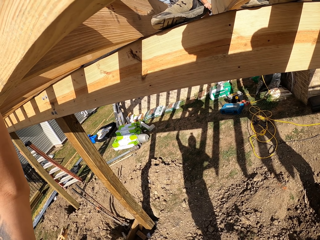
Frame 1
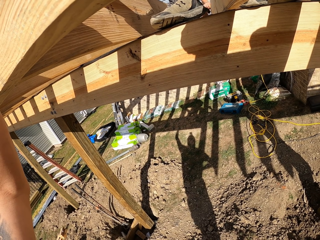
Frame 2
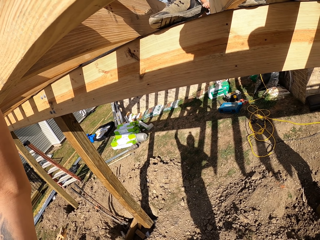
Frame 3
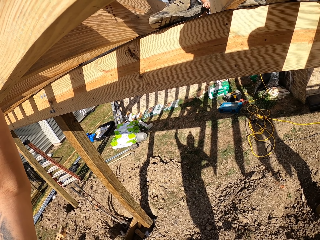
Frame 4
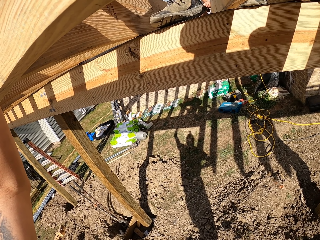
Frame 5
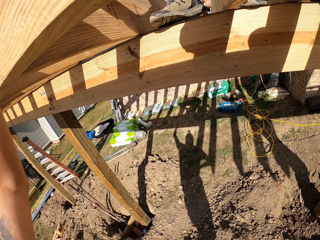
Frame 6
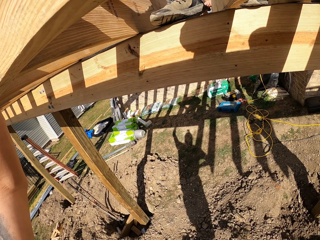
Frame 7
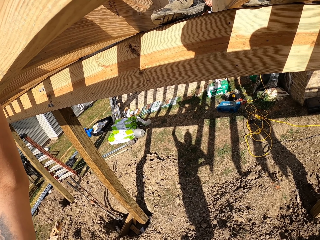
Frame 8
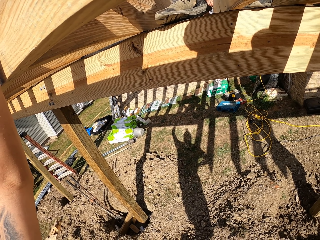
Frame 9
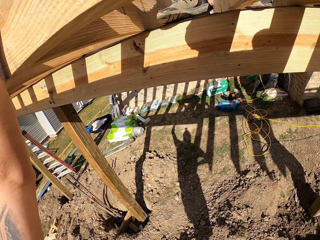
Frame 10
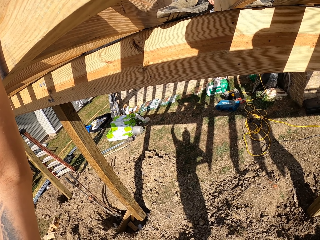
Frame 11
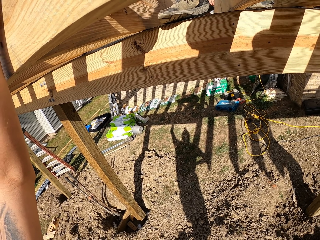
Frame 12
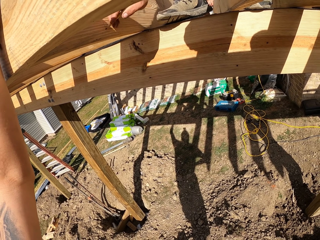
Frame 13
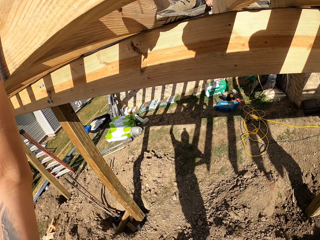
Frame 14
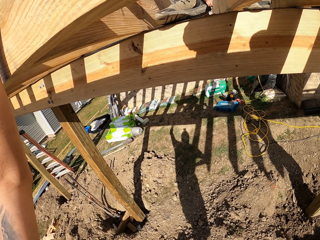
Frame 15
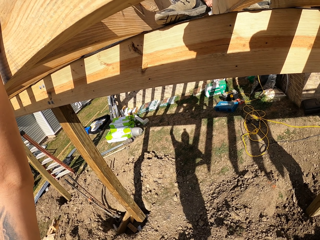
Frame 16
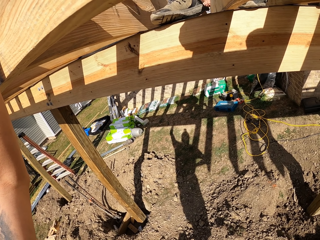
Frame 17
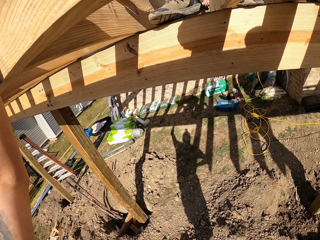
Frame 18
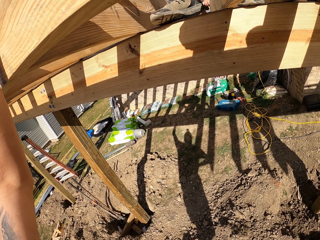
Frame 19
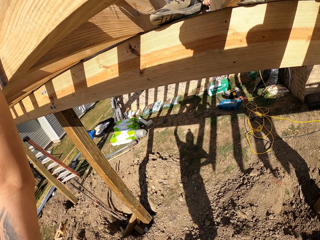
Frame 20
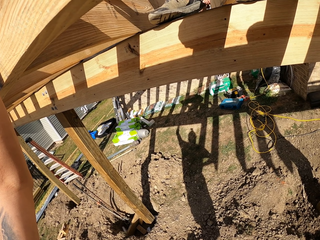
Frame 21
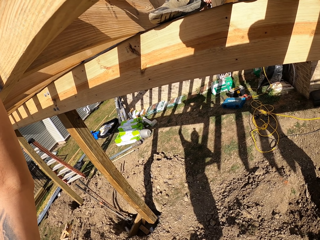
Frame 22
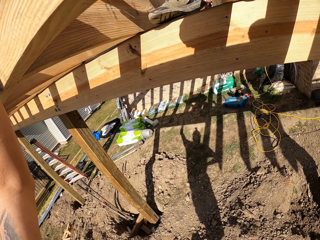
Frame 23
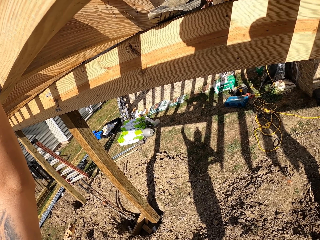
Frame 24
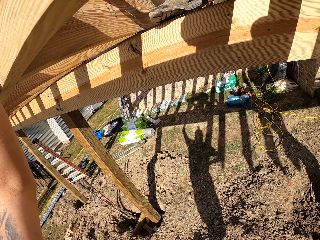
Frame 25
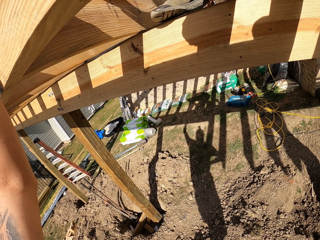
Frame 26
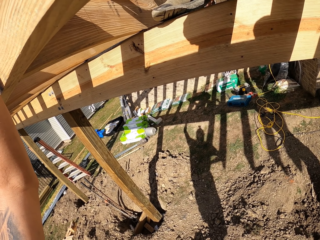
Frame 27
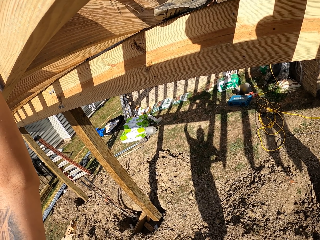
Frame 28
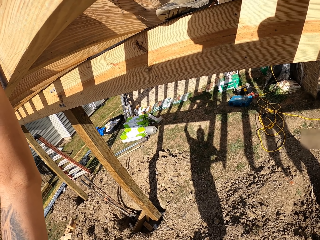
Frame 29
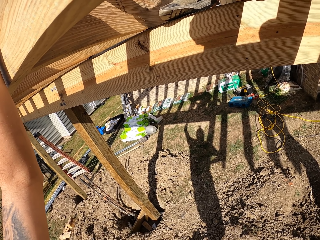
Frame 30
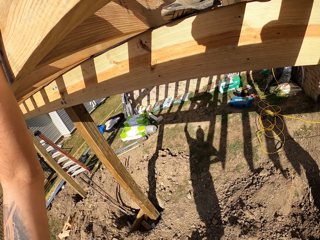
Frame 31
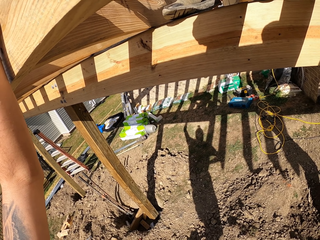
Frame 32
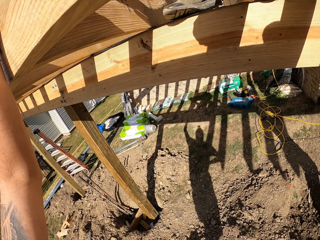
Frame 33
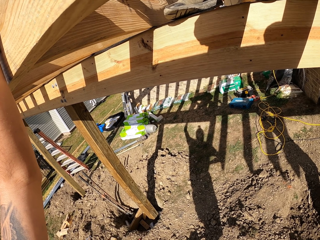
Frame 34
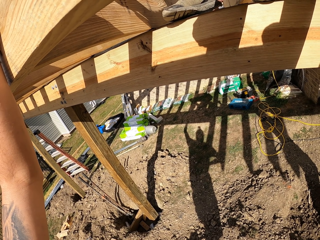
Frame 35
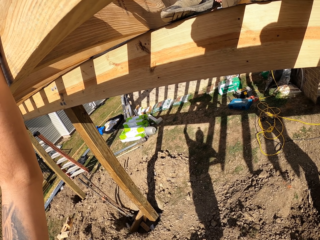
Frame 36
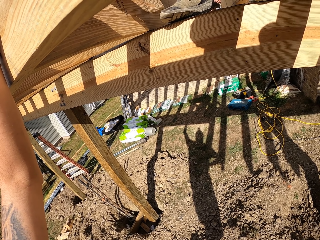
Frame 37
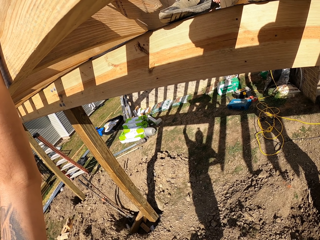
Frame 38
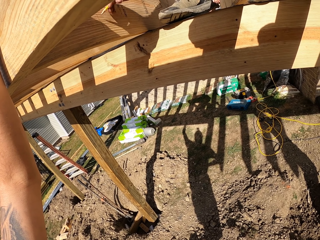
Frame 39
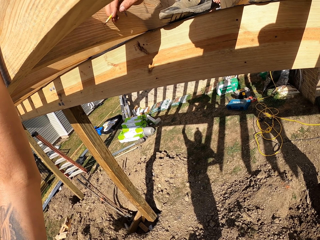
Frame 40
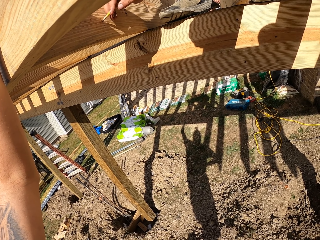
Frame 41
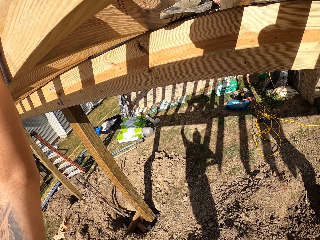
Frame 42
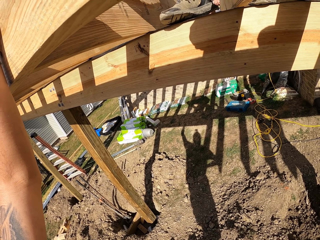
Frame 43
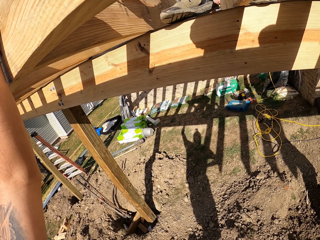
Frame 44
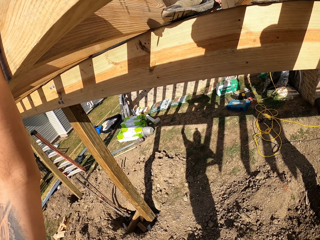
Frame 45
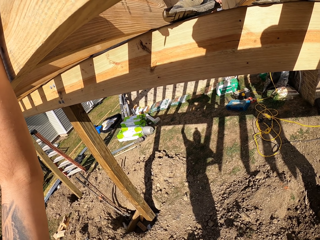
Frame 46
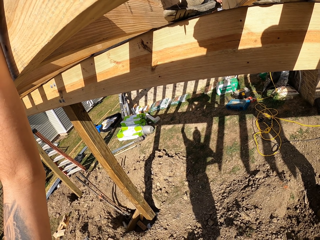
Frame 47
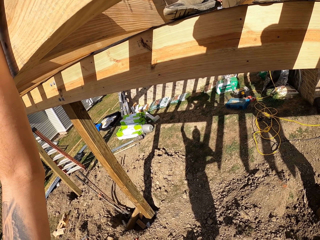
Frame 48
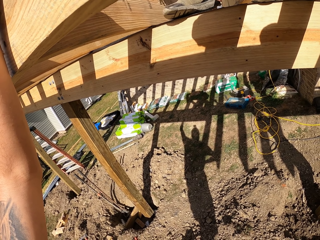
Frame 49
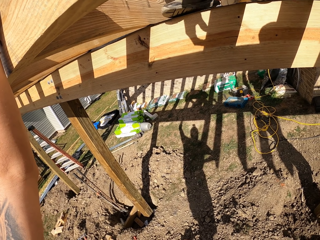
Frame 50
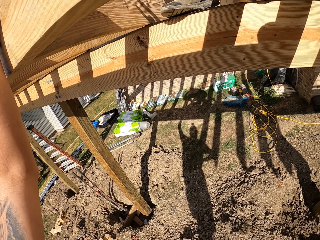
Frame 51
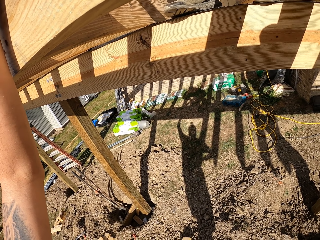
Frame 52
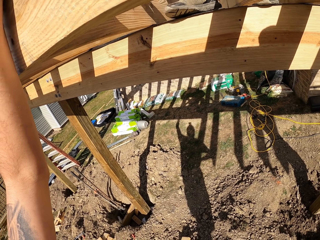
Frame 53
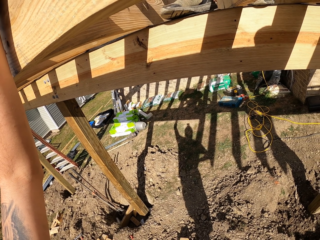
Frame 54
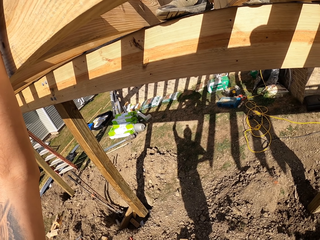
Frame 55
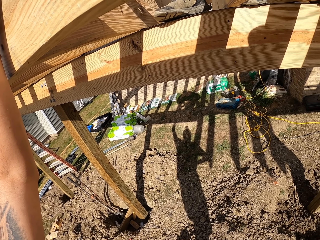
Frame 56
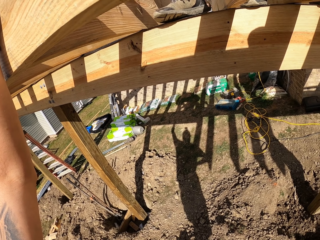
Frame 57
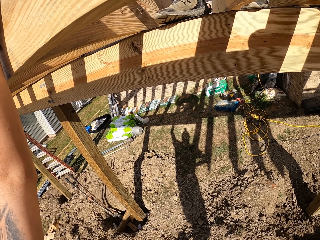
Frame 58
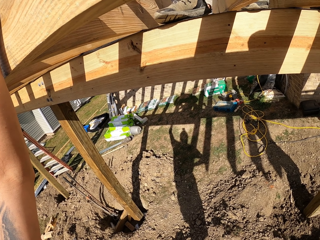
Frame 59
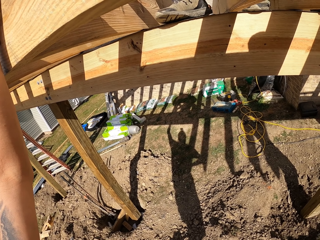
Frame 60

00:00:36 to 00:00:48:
A person marks wood with a pencil. The camera wearer holds the wood. The person marks the wood with the pencil.

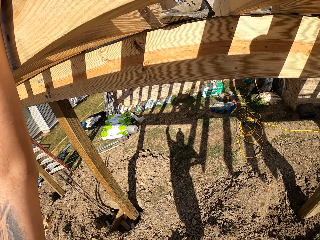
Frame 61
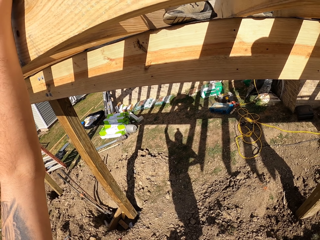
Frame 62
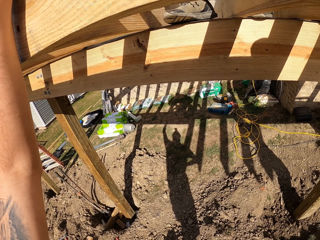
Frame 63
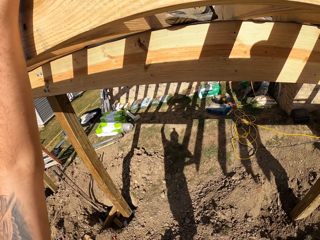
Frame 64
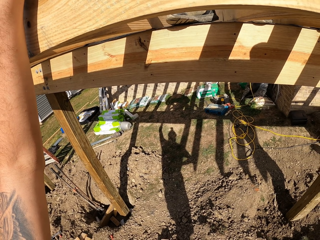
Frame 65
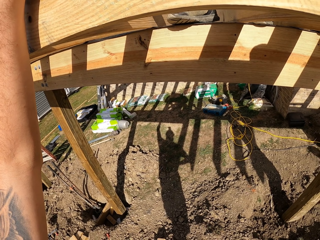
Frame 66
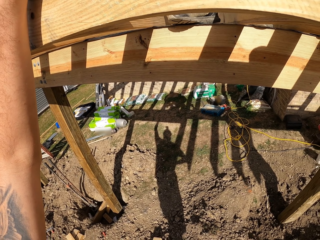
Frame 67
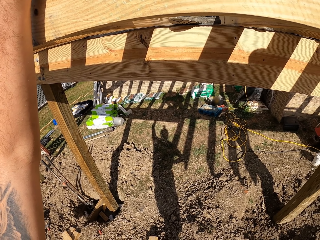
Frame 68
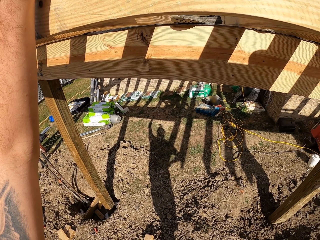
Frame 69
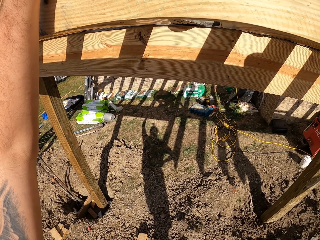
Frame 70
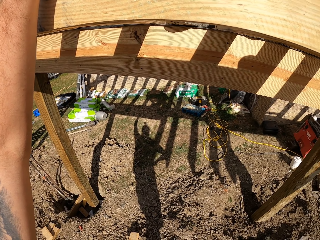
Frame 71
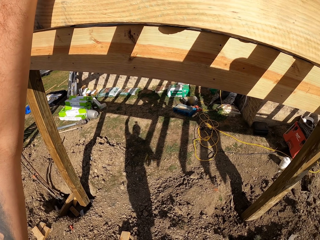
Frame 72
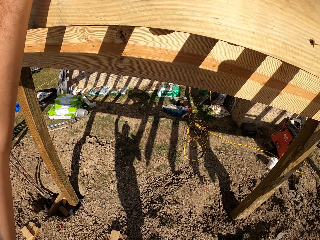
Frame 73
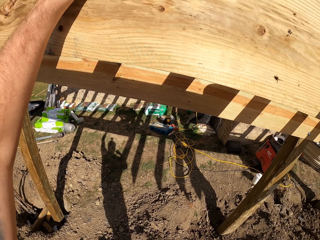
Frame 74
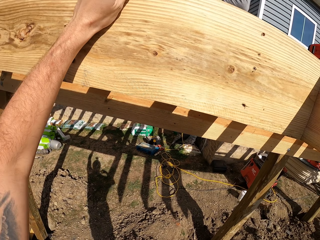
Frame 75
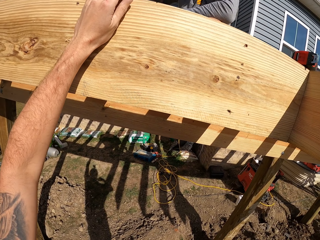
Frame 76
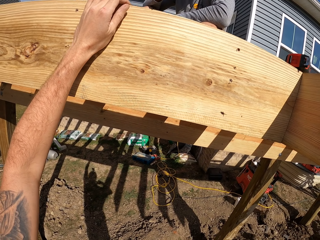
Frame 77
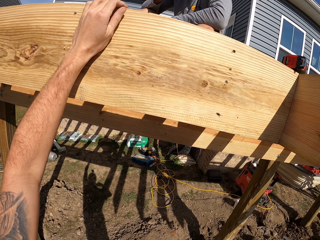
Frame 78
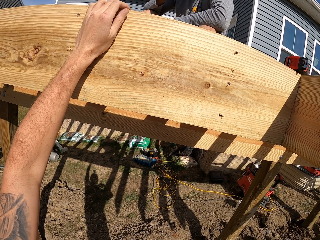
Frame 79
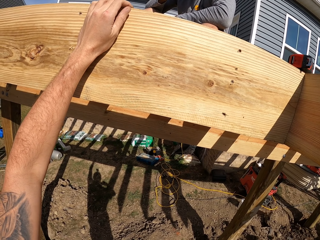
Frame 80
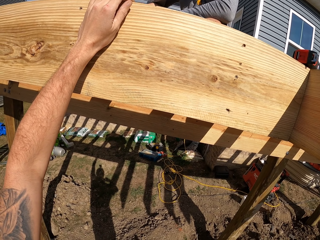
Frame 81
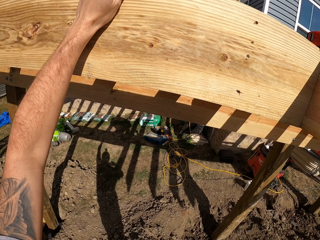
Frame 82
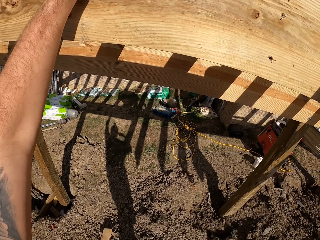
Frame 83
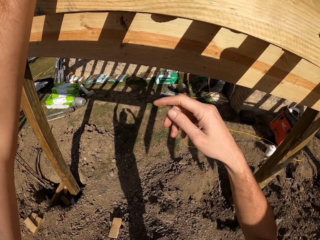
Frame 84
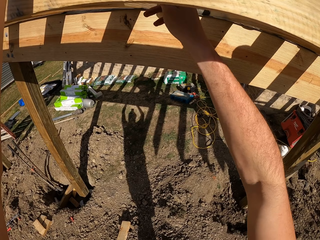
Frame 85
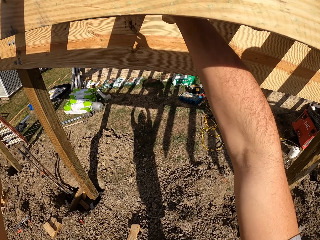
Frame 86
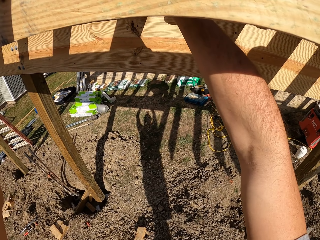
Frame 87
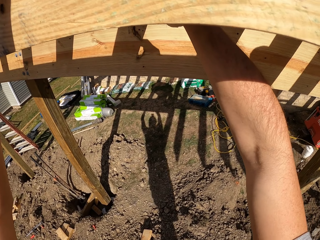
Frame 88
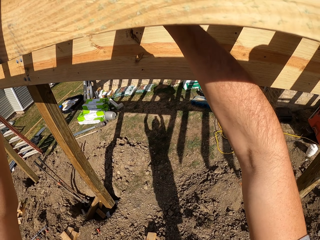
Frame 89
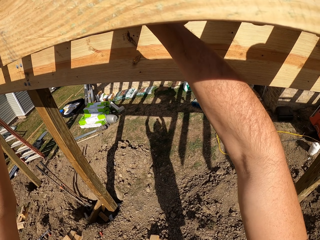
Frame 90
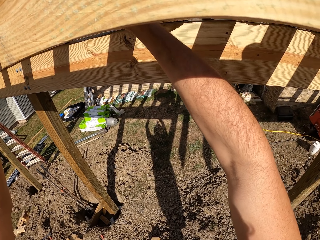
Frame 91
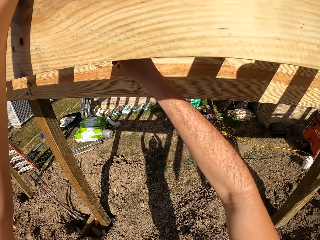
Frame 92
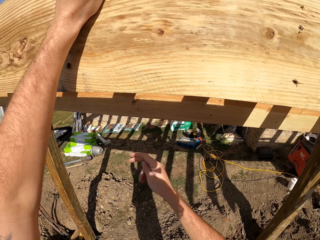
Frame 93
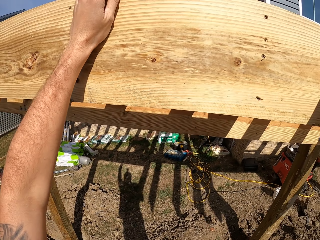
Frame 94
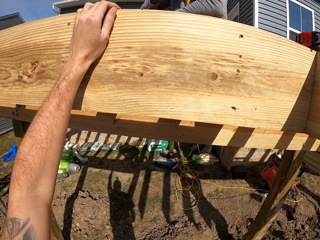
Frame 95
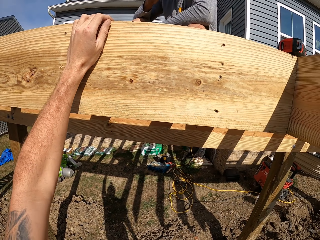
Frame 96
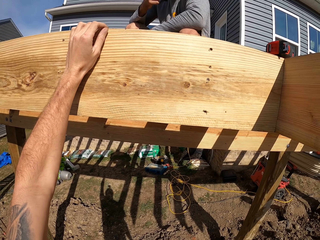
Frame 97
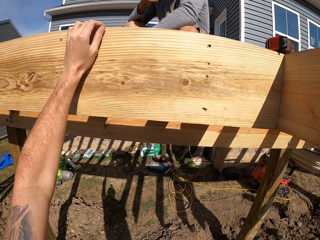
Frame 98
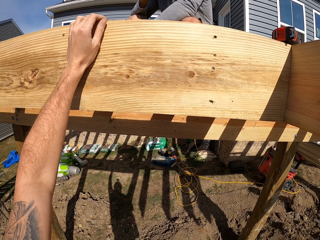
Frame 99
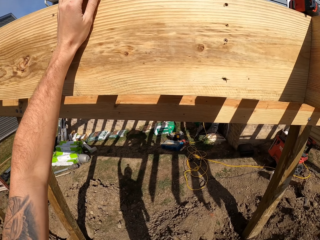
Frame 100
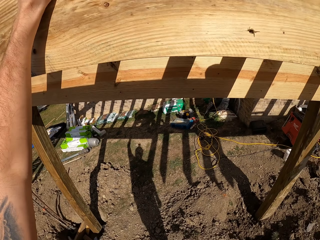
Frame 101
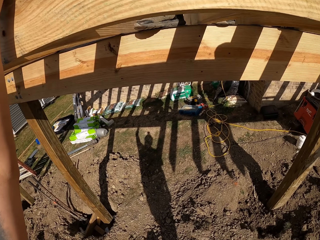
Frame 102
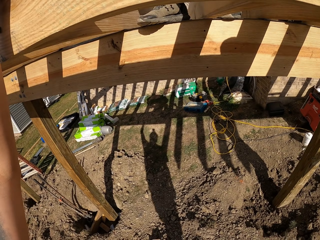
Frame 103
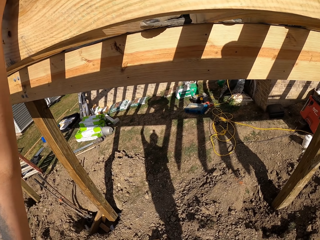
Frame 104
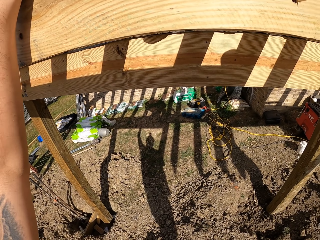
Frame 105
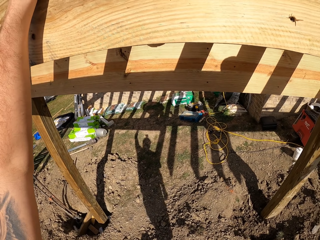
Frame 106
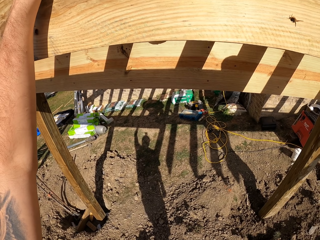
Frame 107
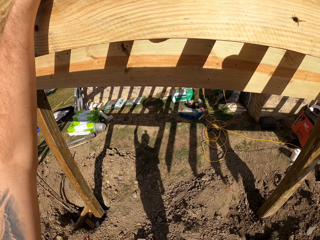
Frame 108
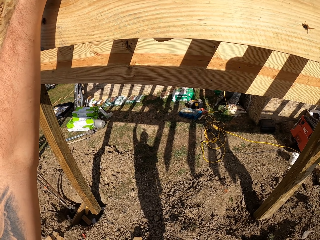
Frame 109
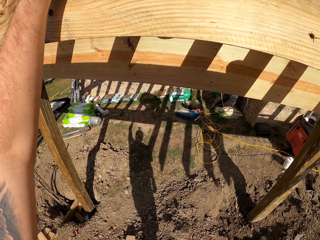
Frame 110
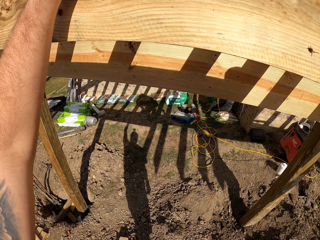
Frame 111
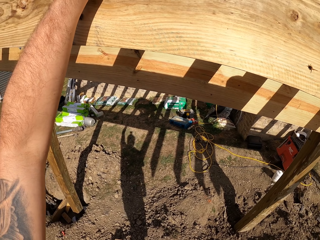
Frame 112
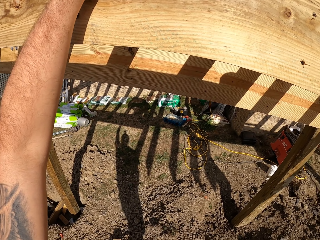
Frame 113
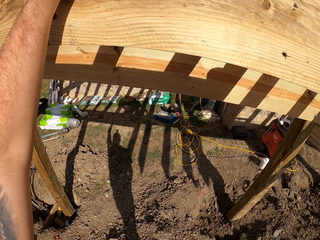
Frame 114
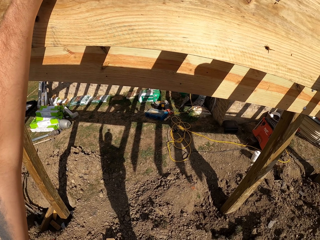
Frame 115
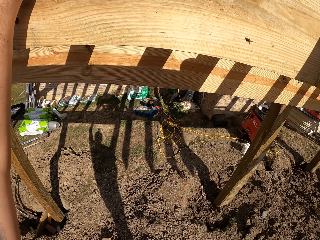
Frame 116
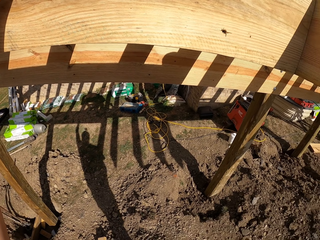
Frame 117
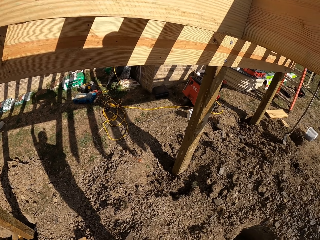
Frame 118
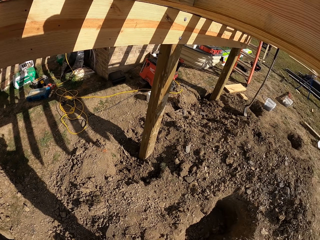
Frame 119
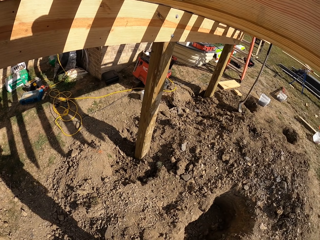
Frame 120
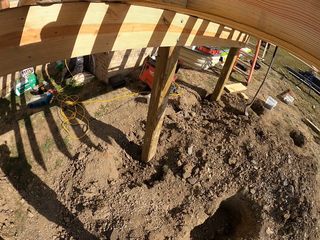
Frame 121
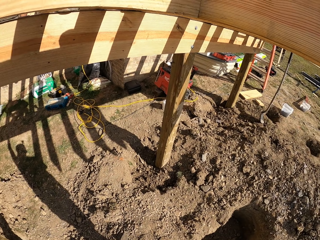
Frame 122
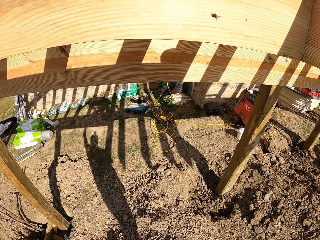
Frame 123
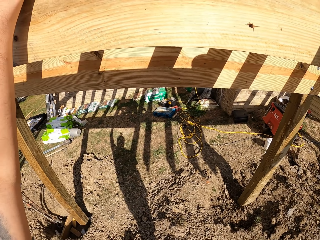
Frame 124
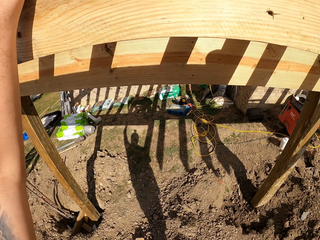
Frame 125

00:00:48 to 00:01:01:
The camera wearer turns around. They hold wood. They turn around.
